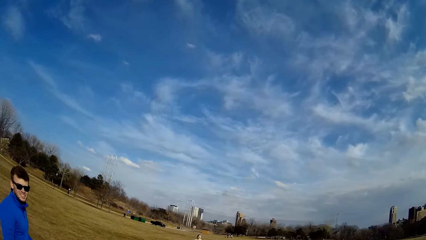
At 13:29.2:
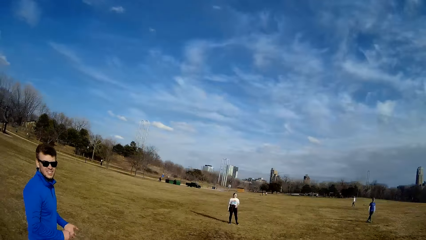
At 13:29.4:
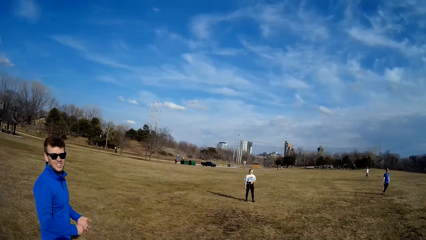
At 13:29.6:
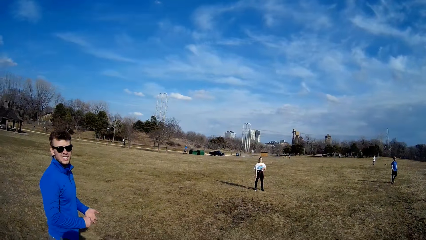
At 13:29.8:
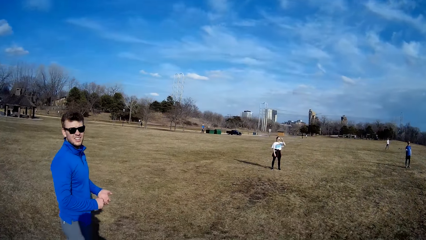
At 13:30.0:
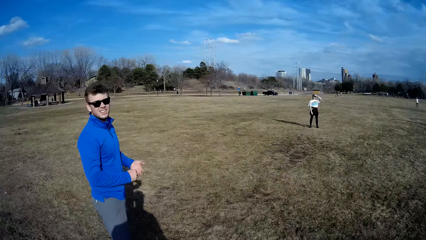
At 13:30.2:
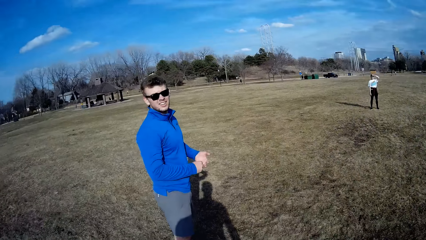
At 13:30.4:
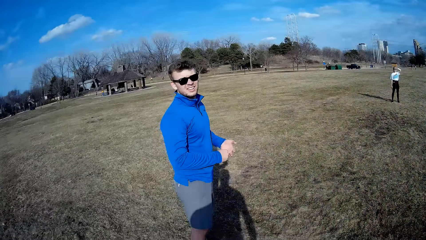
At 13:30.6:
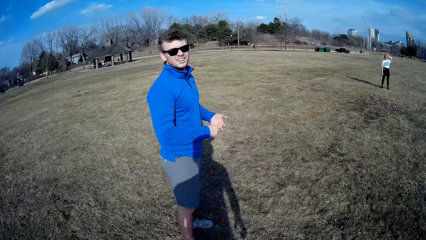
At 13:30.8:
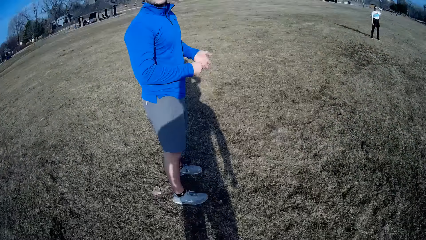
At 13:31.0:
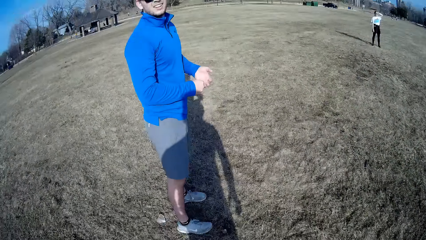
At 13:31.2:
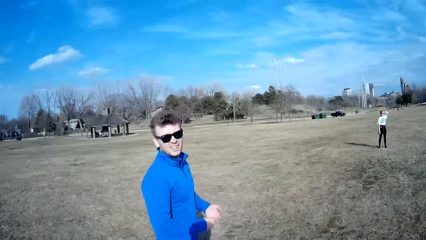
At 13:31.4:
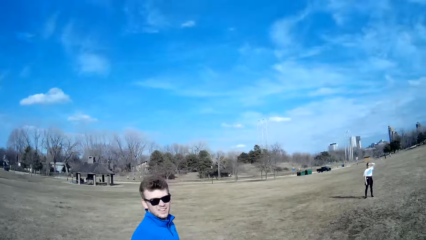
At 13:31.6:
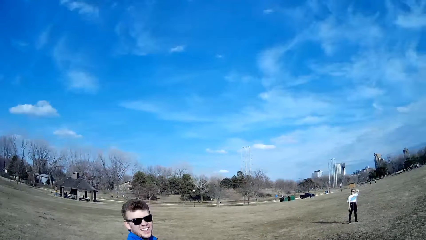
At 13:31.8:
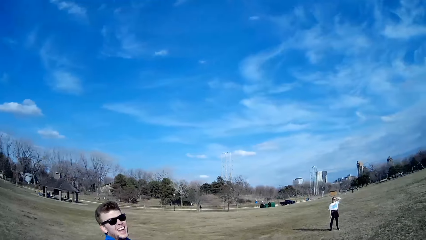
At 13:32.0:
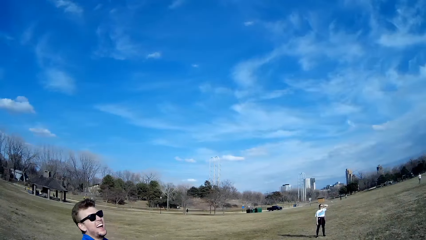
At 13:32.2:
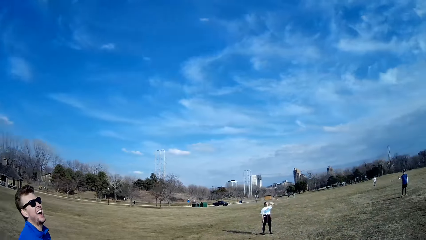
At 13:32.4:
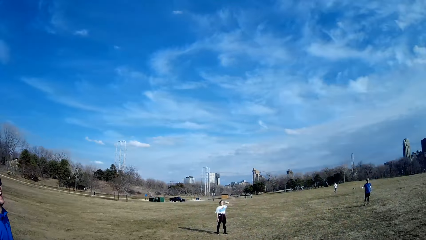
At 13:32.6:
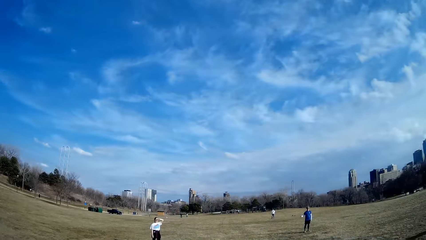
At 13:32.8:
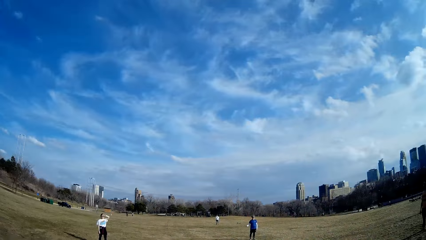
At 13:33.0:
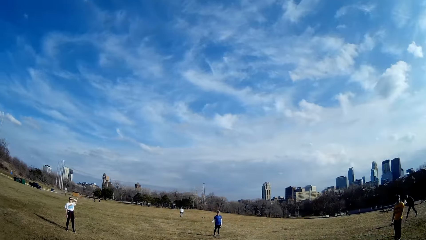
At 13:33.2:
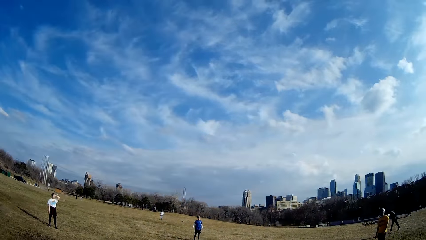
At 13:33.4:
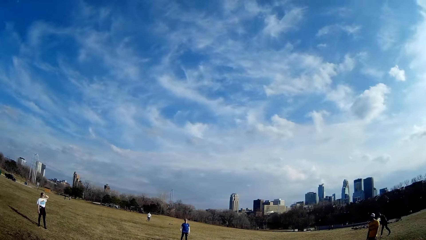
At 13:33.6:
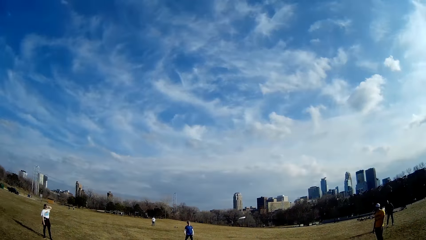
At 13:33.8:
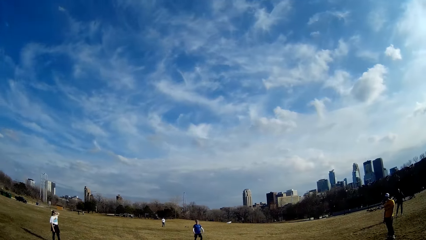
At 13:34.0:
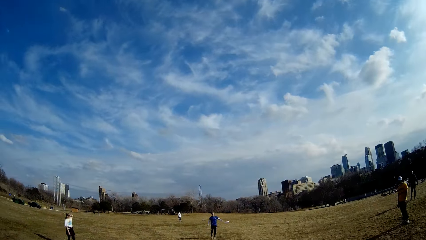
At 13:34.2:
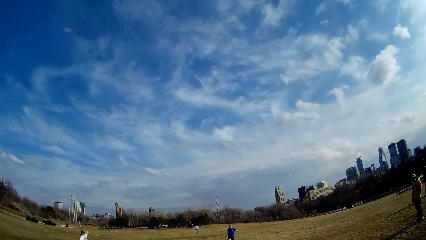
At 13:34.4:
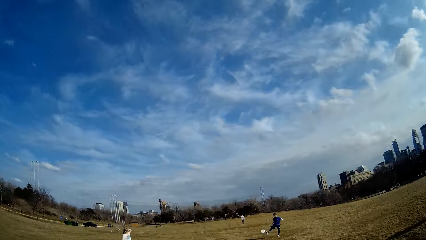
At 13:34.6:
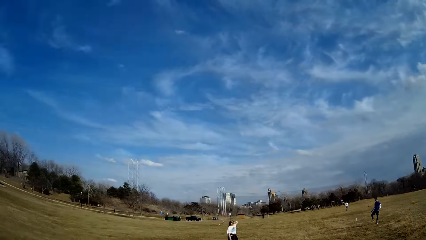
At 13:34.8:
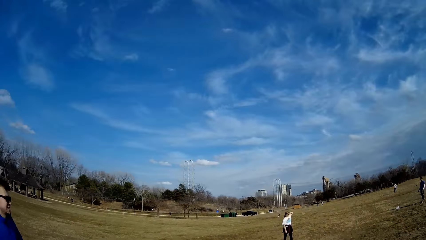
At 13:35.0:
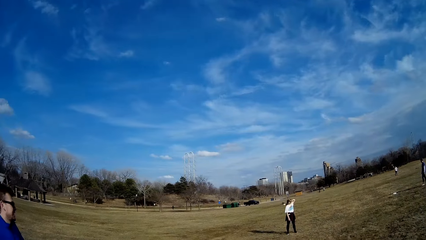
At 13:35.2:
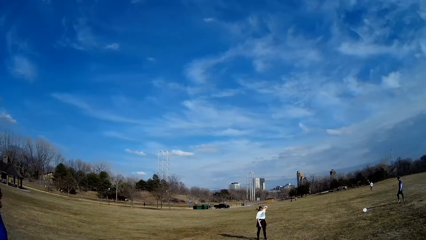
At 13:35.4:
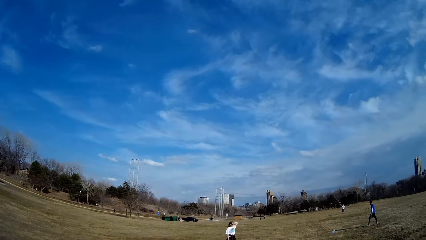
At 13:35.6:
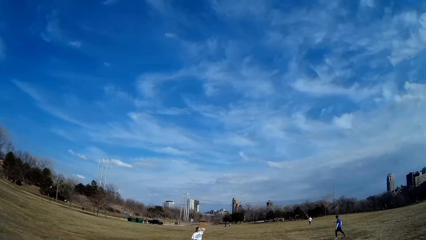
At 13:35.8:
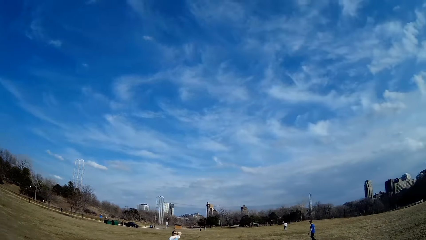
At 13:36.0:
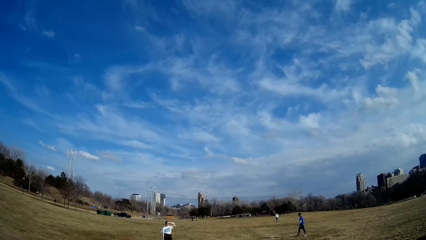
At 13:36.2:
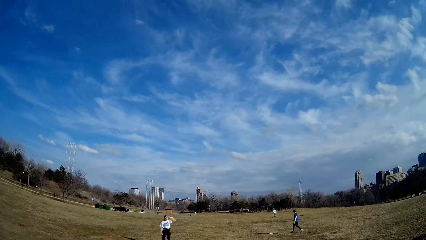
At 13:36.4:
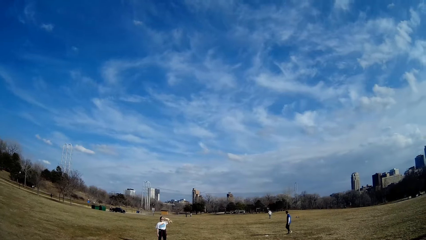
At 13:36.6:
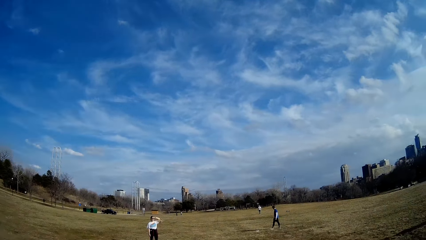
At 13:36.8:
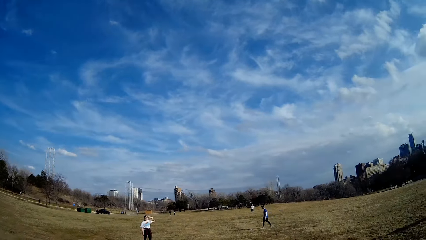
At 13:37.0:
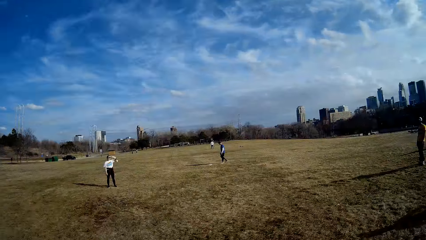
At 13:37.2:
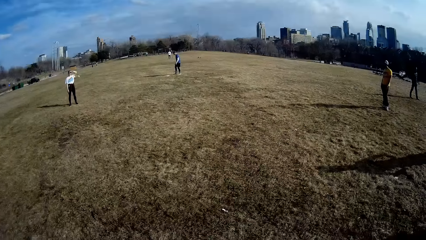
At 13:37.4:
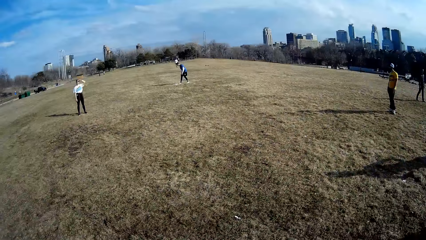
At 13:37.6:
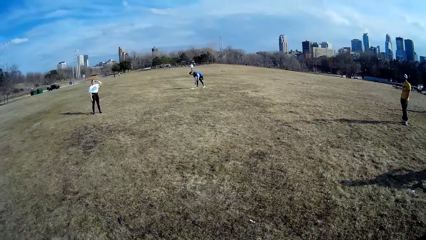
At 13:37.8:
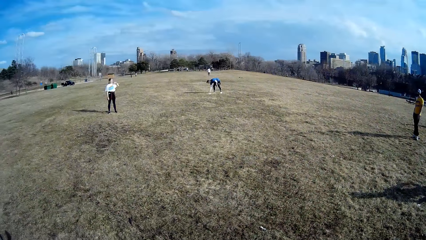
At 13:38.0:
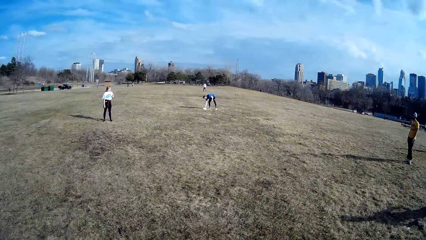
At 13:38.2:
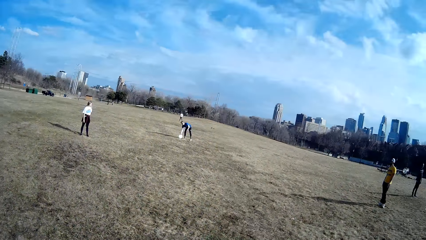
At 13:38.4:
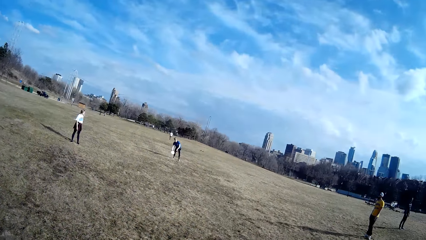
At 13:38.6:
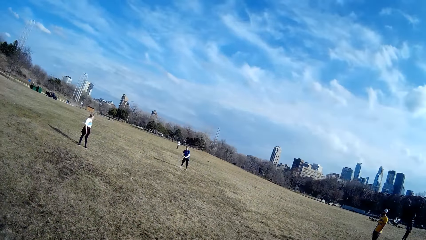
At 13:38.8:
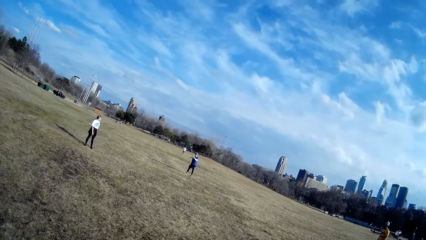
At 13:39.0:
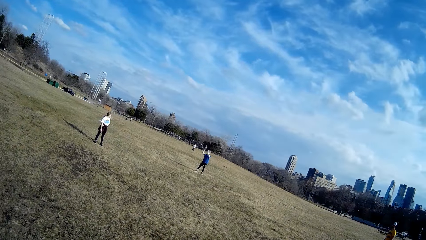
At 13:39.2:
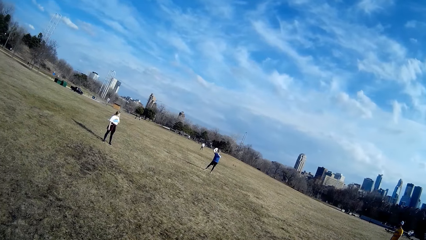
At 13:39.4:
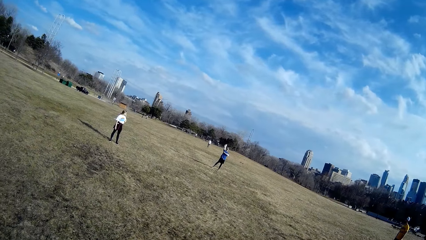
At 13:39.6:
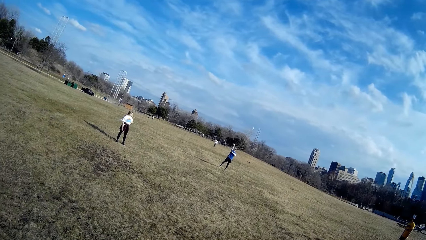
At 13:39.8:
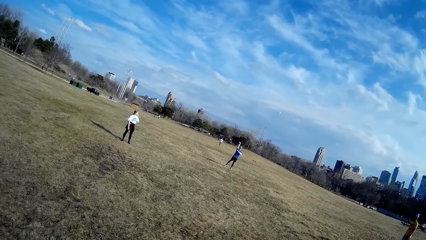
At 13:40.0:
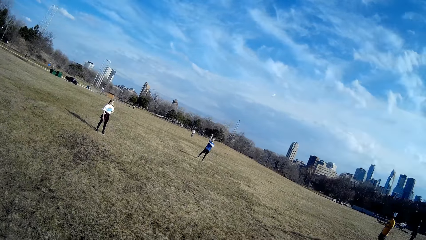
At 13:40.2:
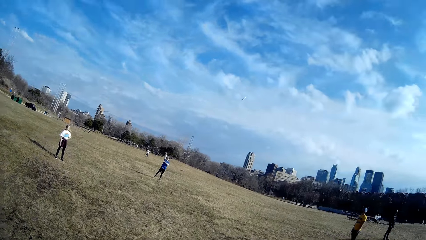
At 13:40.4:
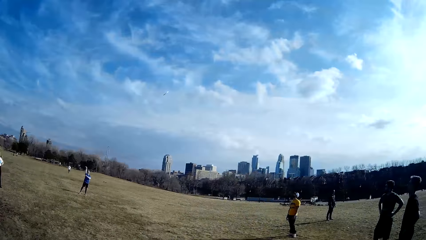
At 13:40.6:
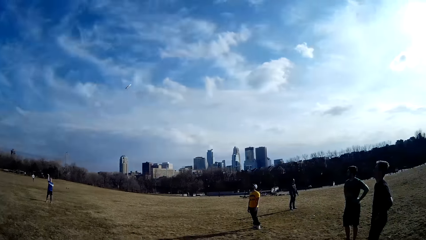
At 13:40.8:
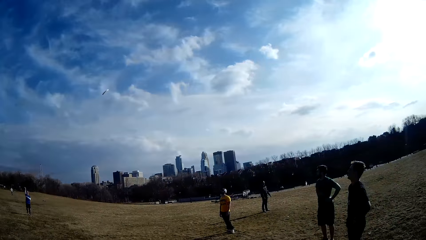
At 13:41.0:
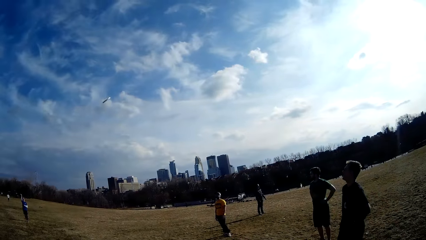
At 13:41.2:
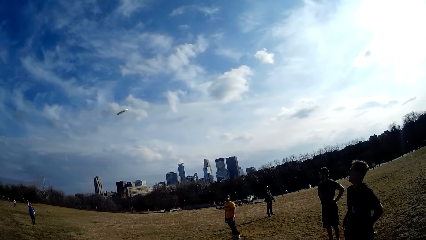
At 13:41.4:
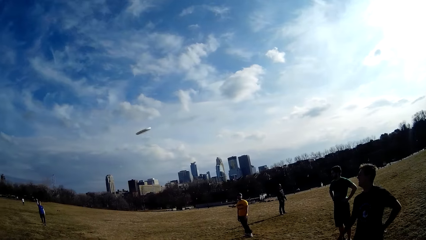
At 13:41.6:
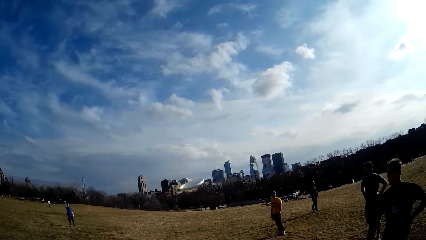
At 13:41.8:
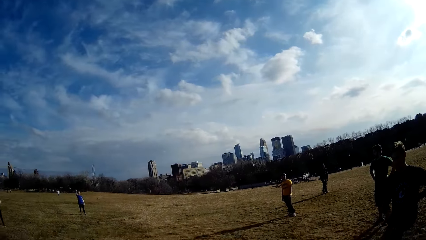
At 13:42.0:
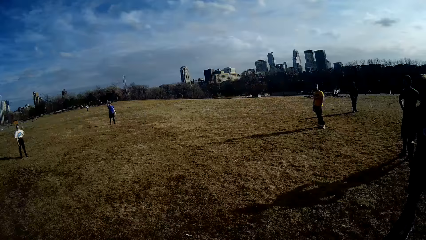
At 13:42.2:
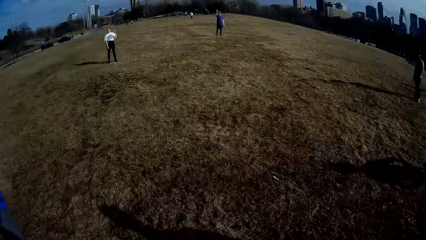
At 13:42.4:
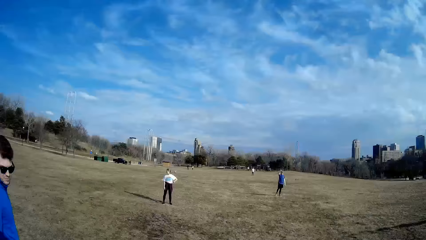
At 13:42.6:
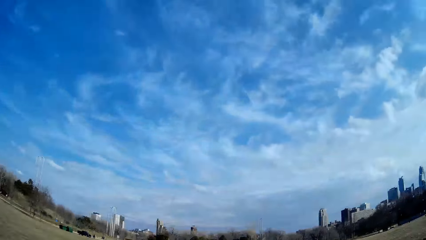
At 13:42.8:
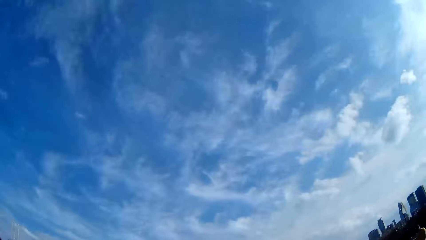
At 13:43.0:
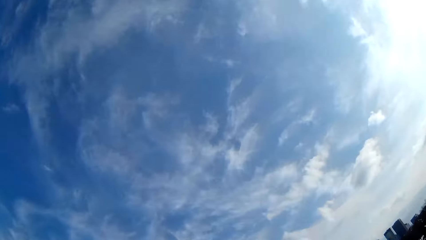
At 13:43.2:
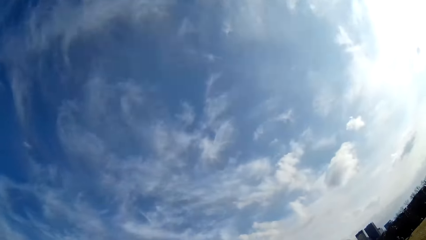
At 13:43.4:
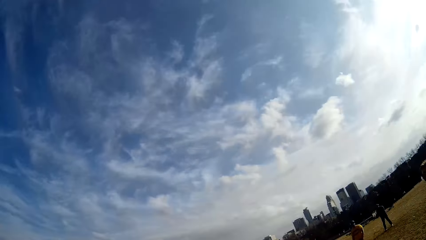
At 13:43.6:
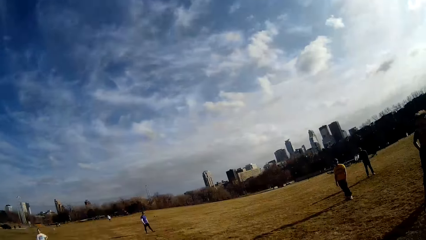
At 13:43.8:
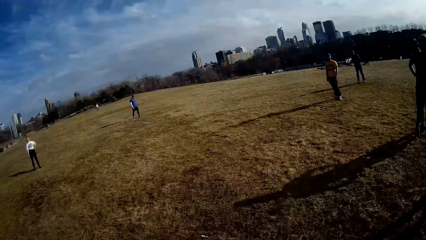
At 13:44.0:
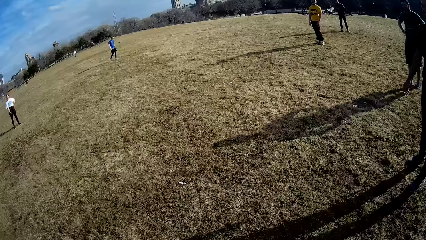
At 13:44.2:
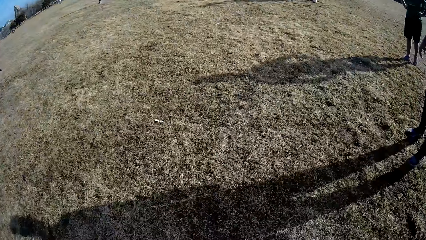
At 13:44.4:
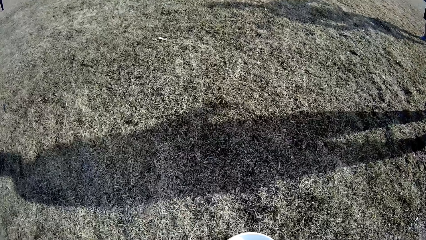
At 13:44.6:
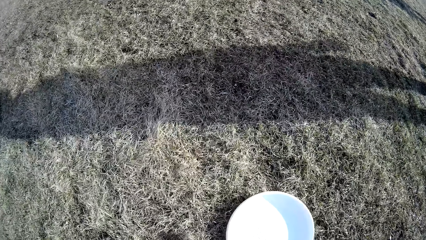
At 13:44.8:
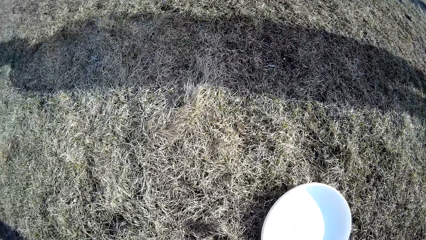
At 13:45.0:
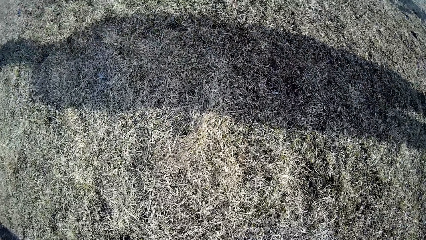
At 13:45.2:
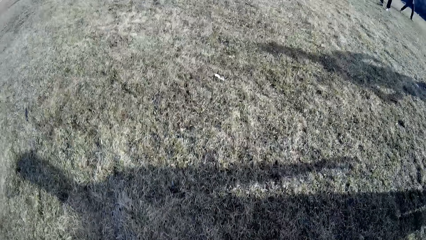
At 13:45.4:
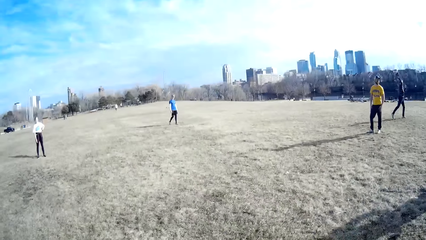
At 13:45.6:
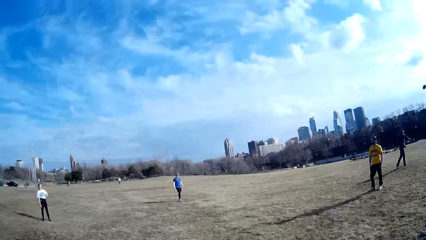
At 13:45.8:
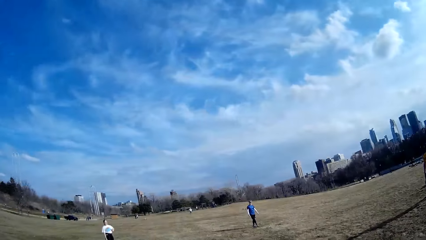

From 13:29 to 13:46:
A man picks up the flying disc from the ground with his hand and throws the flying disc. The camera wearer picks up the fallen flying plate.
